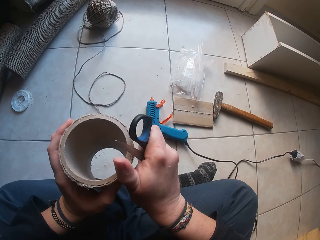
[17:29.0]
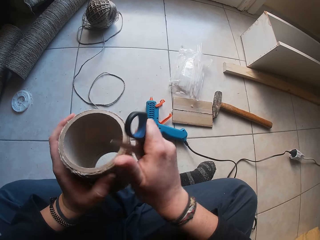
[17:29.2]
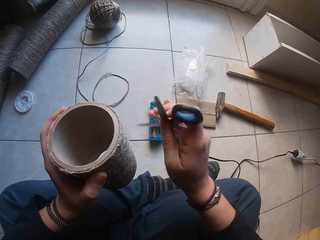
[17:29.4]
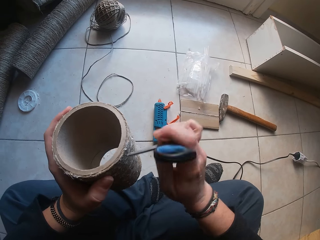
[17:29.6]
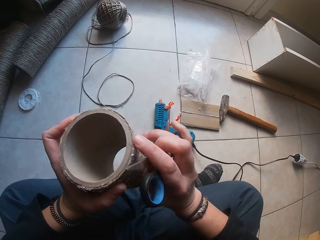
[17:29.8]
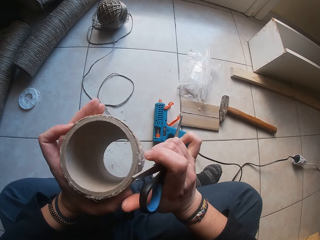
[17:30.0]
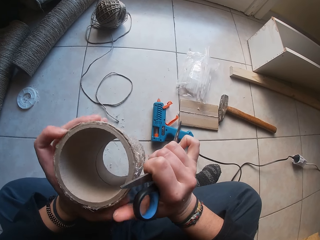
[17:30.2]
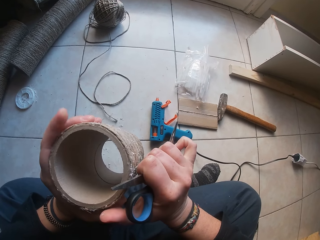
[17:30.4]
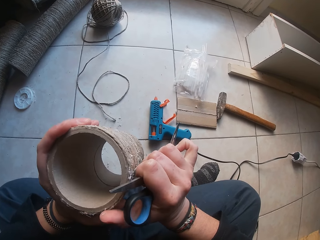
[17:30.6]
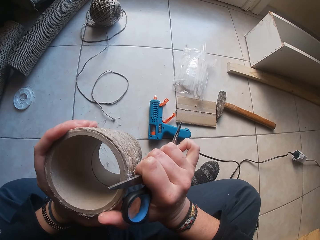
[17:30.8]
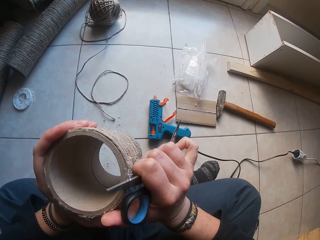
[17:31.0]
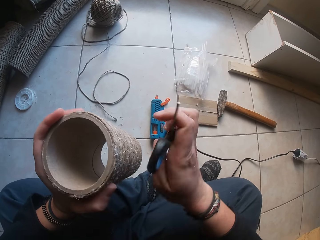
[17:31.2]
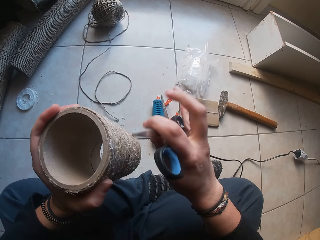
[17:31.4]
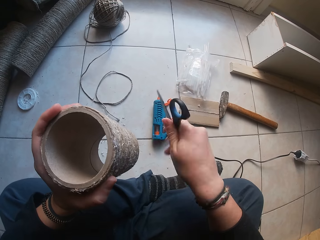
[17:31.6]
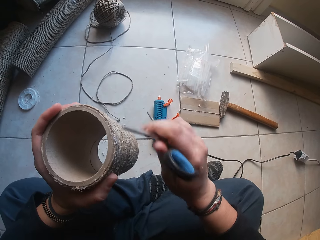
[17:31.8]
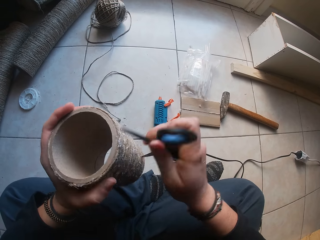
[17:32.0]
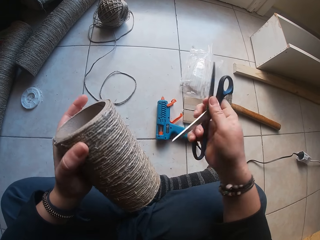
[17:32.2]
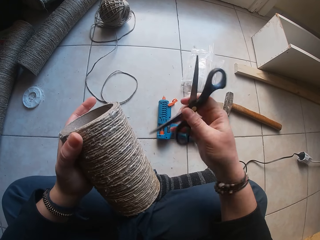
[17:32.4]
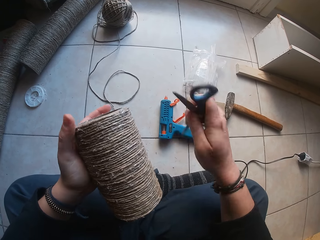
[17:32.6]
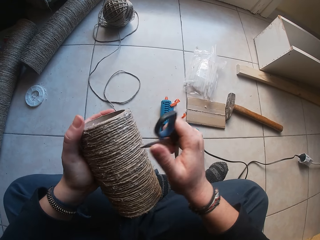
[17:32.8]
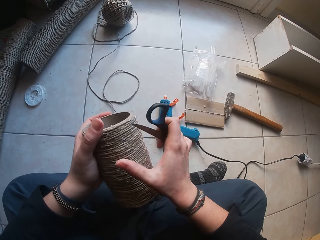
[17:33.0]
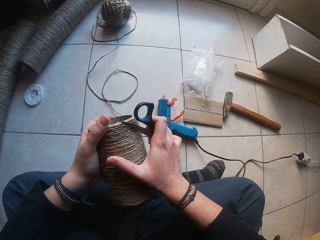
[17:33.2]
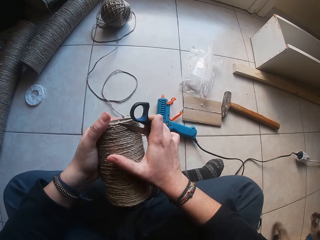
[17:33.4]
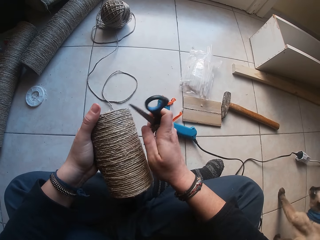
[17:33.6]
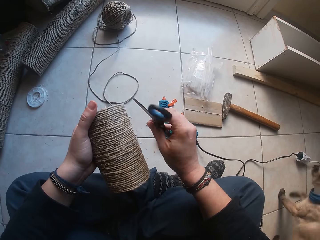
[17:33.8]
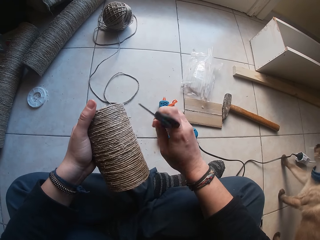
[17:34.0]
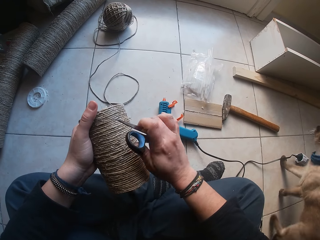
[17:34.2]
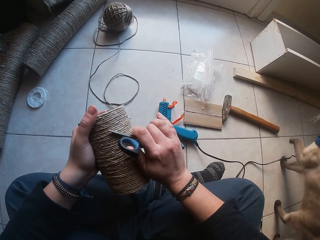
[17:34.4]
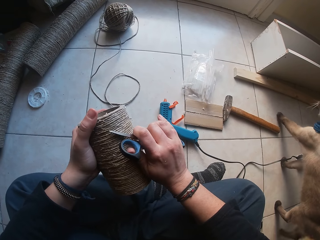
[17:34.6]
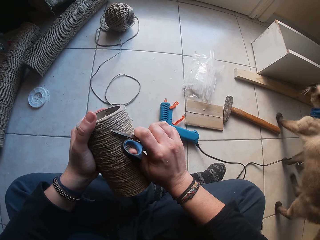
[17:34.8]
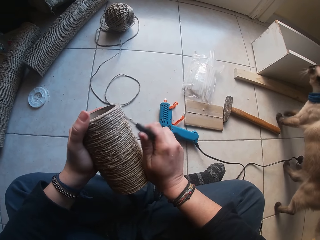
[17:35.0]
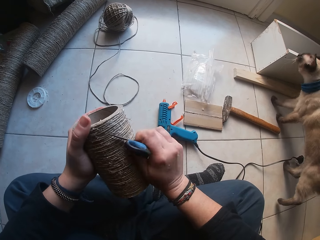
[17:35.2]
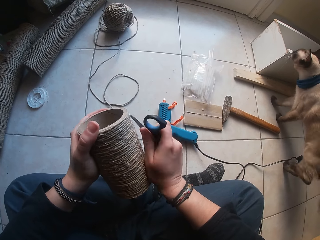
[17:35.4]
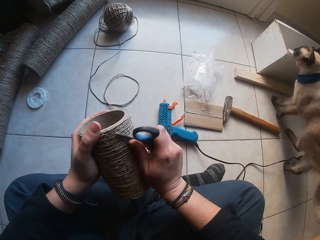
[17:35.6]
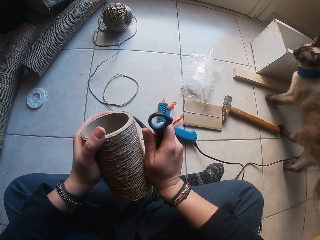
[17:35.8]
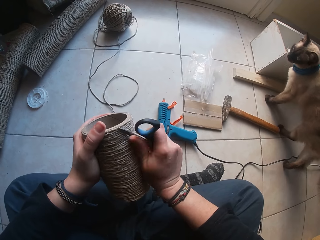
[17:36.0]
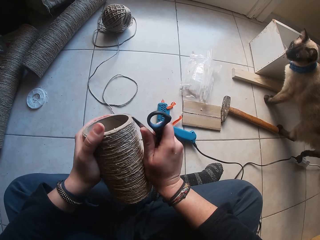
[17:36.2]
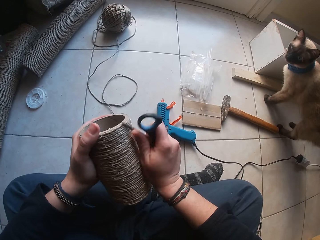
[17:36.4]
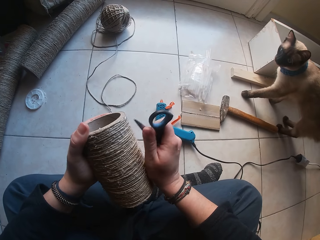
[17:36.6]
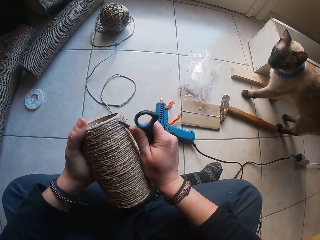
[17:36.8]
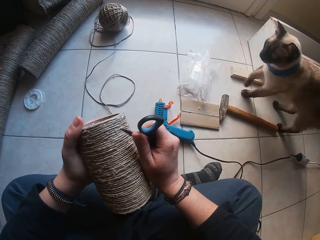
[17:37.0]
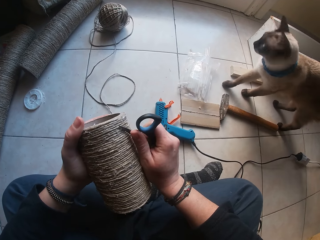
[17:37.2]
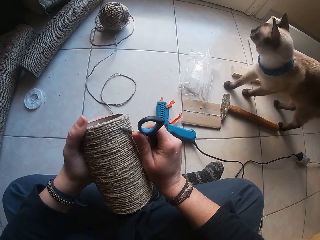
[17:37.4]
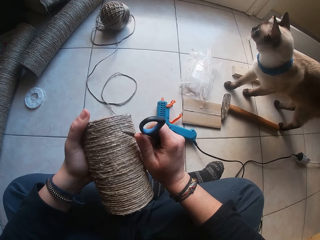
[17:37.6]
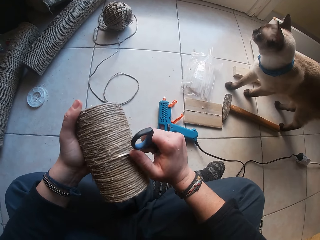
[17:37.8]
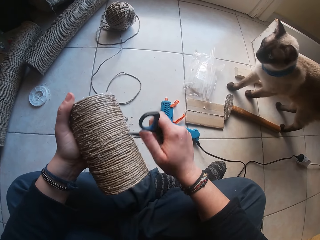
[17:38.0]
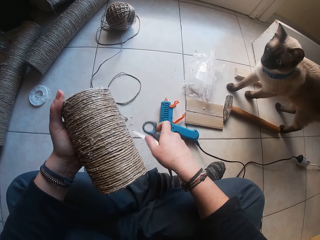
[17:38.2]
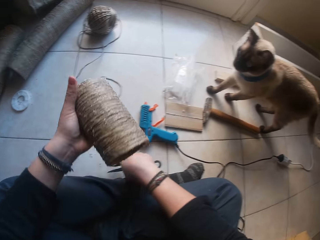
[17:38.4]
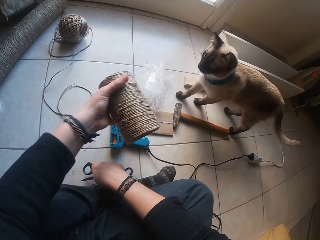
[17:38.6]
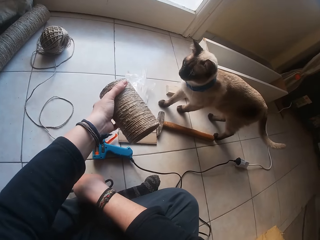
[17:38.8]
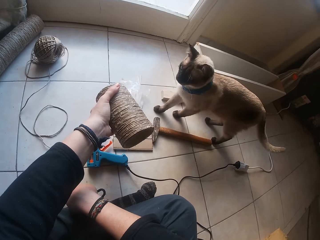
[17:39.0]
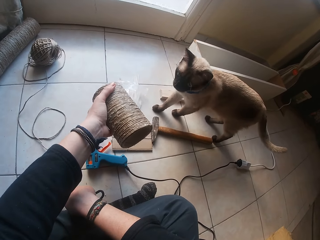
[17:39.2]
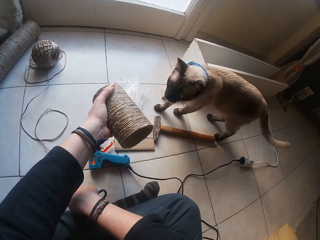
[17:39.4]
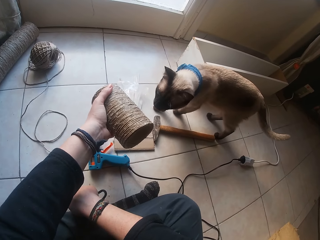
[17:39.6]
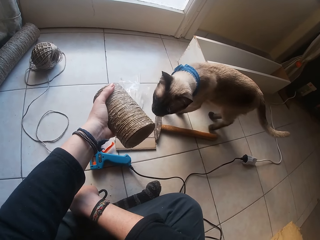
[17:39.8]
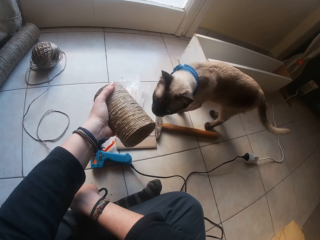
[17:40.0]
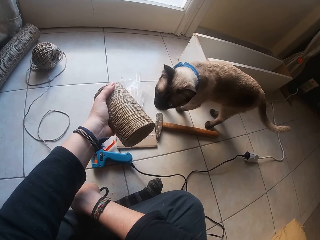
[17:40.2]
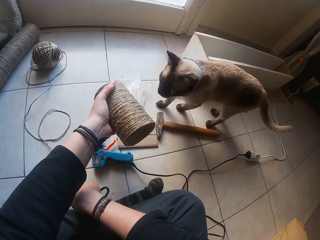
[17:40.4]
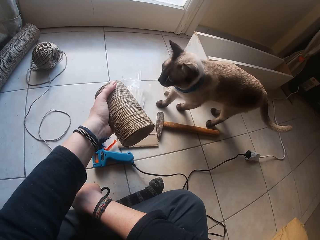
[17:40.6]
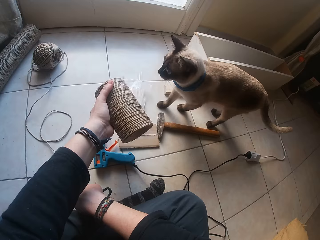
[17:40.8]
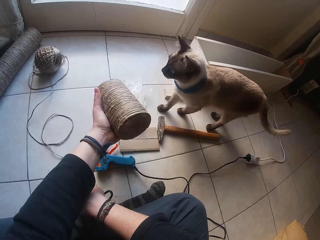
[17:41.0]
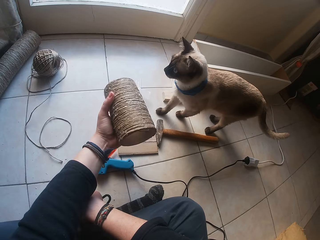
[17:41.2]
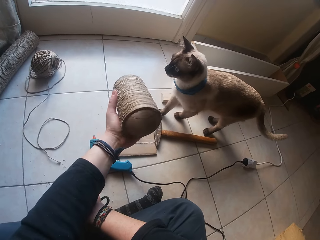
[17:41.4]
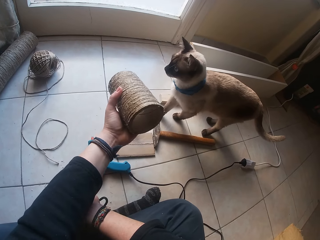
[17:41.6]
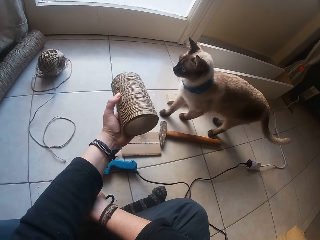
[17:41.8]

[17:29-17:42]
A cat walks beside the camera wearer. The camera wearer stretches the twined cardboard tube in her left hand towards the cat.

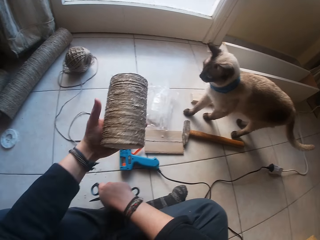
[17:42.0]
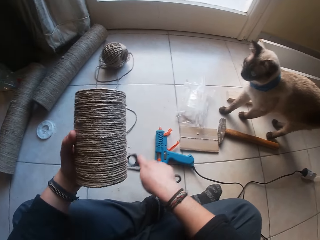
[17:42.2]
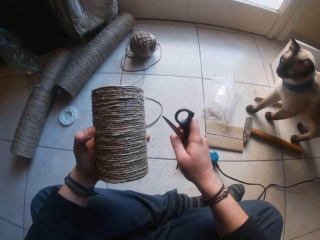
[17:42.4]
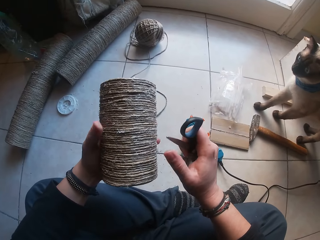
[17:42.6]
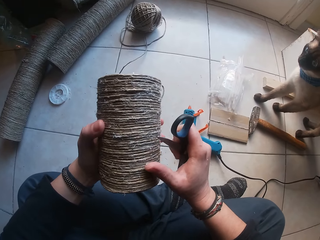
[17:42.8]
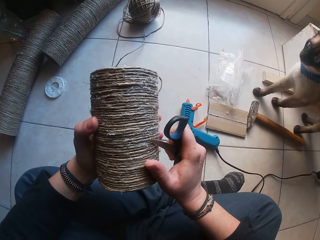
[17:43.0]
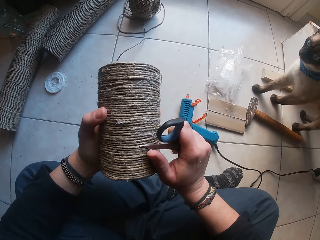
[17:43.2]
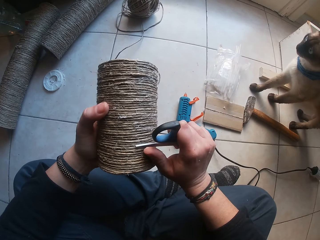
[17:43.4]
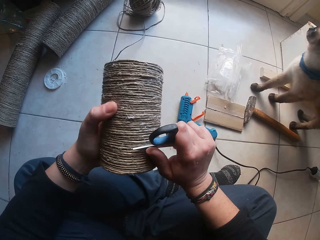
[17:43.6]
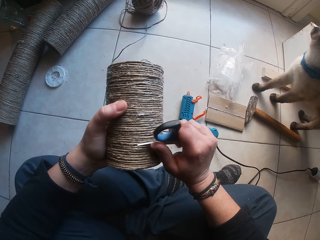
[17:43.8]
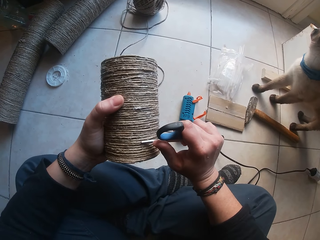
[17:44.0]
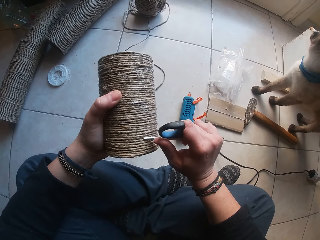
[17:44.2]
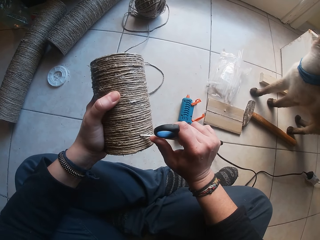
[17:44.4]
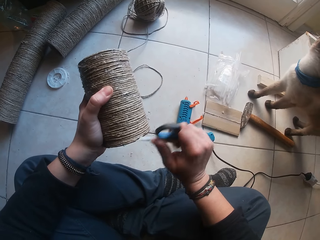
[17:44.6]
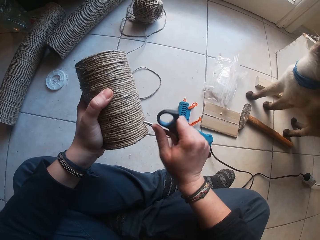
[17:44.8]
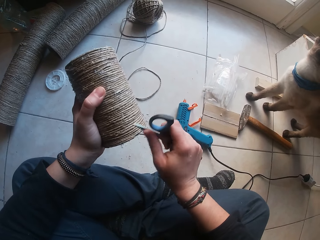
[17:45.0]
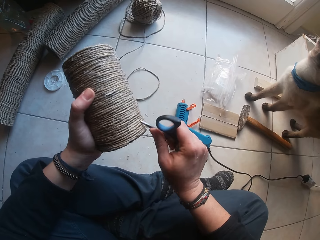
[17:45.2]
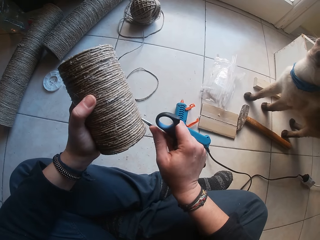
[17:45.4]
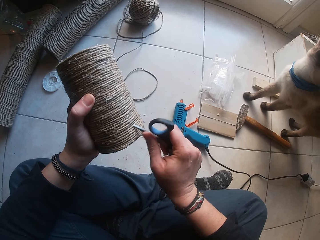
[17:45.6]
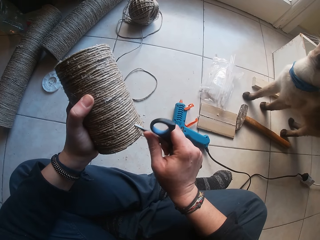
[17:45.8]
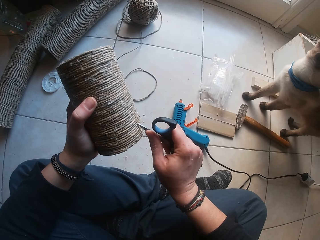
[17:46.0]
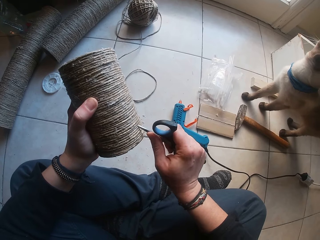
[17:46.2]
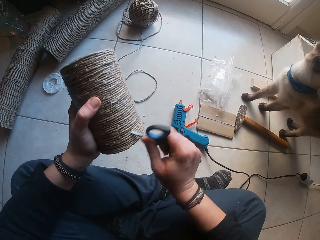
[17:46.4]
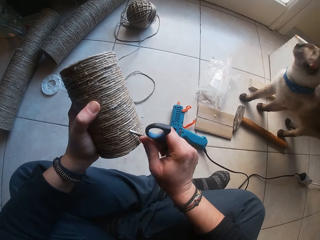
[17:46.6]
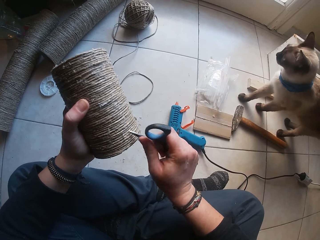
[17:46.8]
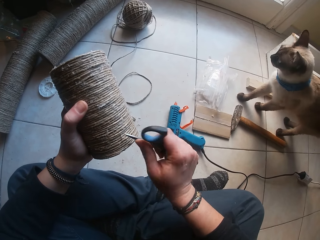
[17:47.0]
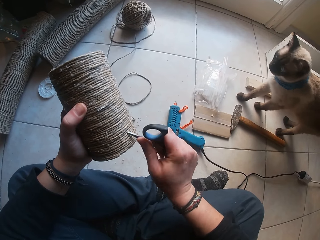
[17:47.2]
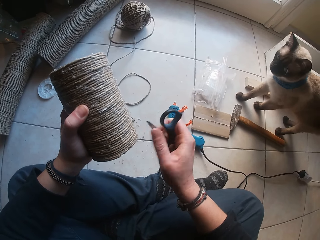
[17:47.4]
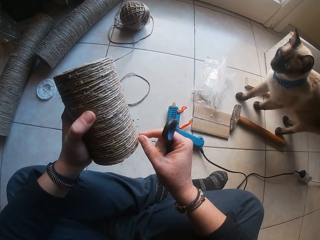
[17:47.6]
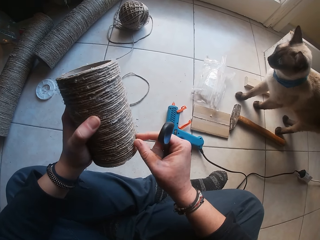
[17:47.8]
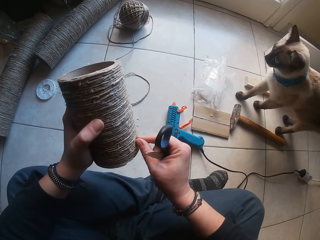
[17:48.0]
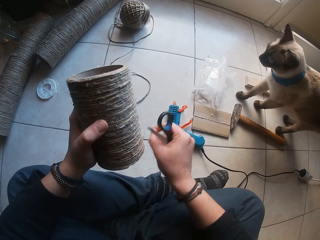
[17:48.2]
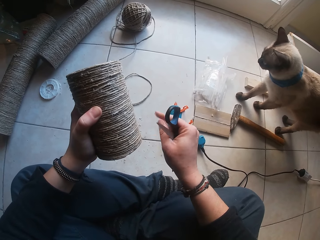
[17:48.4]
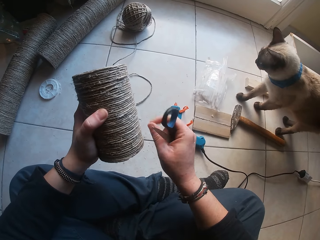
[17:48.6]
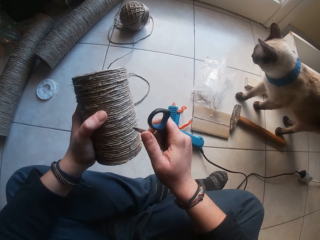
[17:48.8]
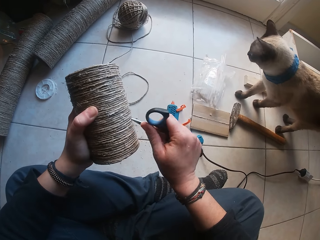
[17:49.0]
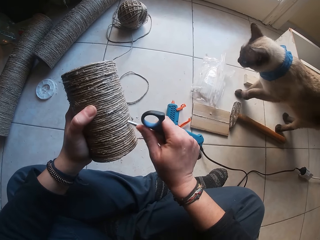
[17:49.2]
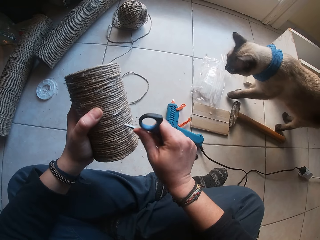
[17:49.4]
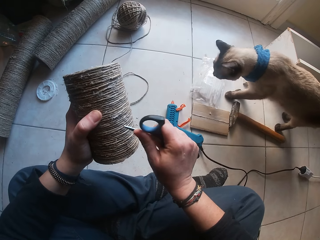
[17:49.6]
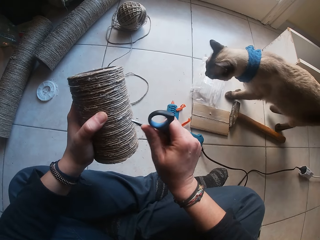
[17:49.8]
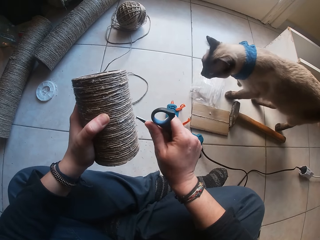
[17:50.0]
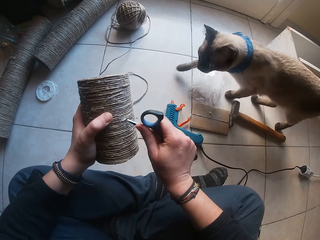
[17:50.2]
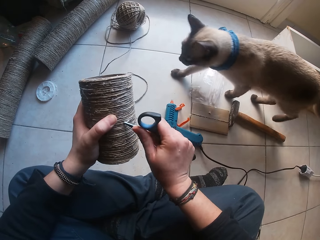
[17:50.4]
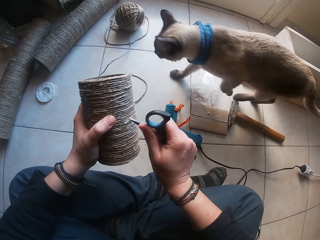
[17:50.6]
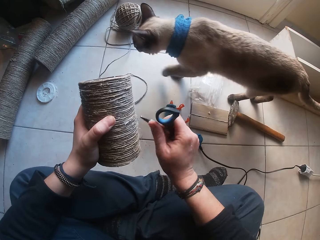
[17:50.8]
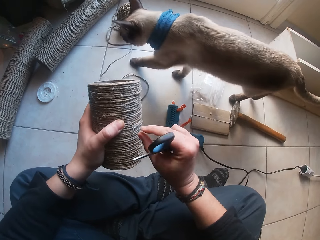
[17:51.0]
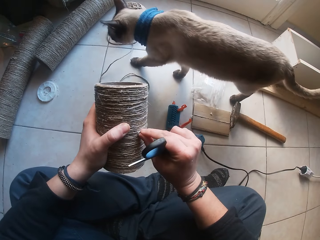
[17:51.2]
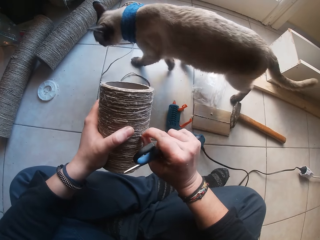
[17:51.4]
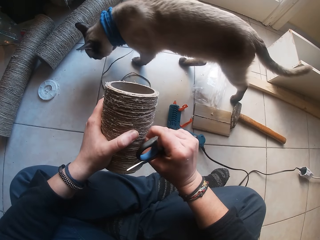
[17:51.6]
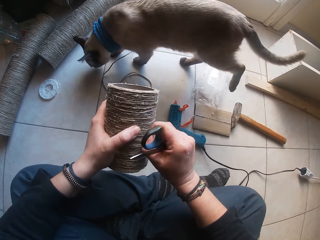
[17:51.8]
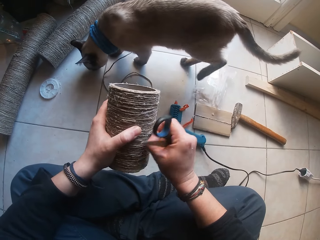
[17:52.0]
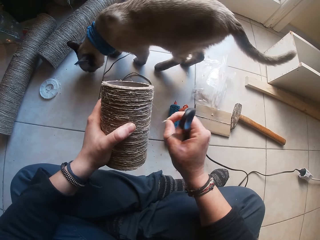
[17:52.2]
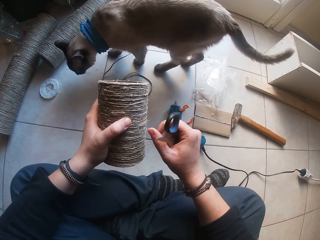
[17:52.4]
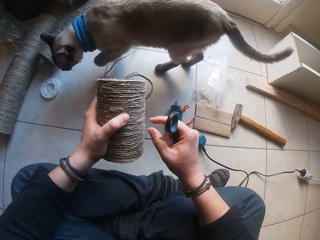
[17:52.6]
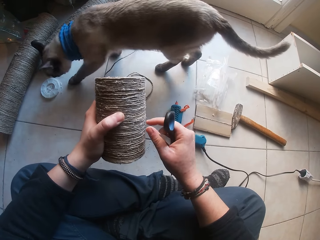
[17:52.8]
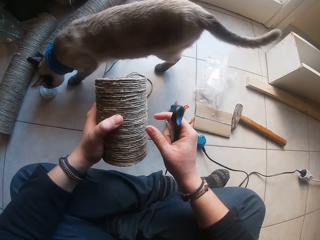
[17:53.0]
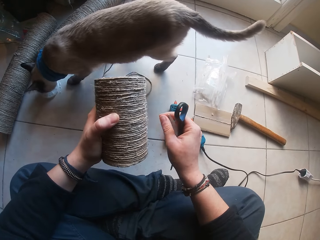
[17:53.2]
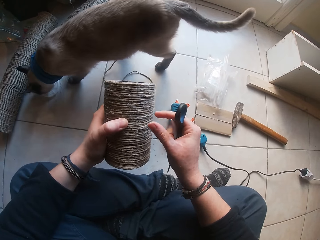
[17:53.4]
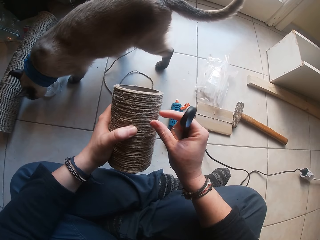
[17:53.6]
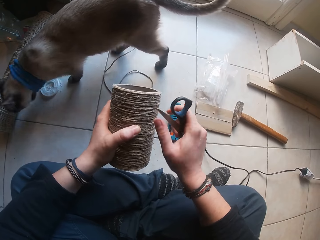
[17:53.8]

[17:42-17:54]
The camera wearer smoothens the twined cardboard tube in her left hand with the pair of scissors in her right hand. The cat walks past the camera wearer.
